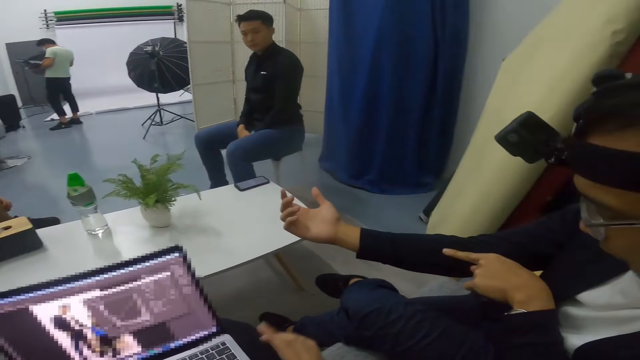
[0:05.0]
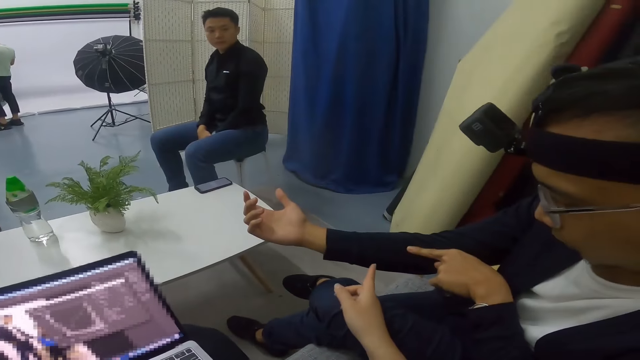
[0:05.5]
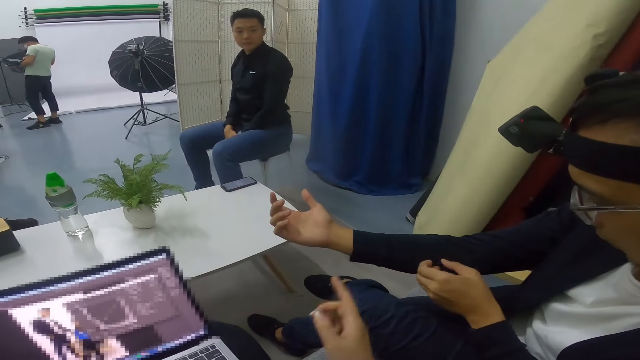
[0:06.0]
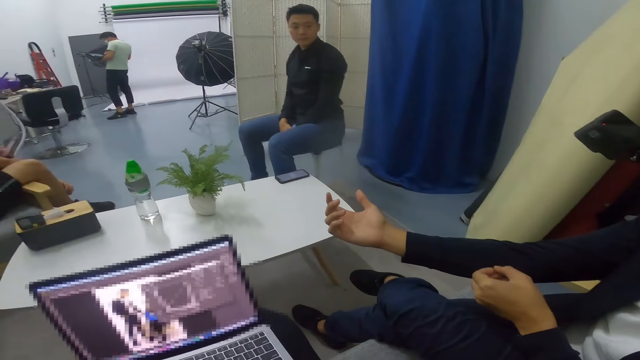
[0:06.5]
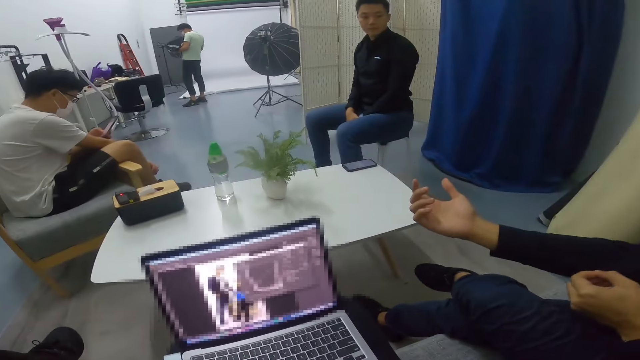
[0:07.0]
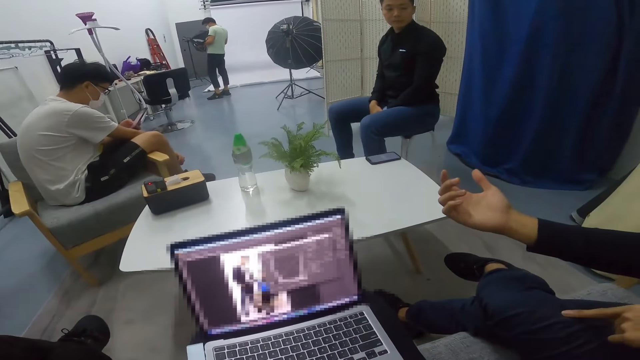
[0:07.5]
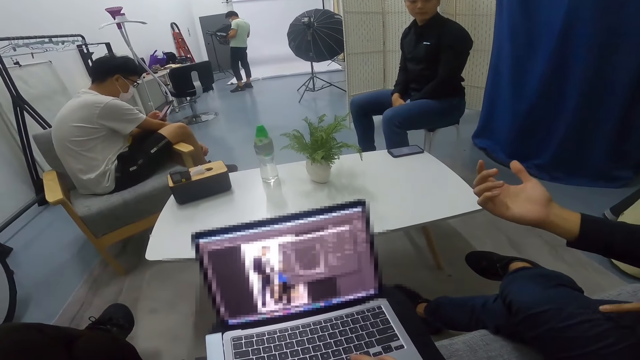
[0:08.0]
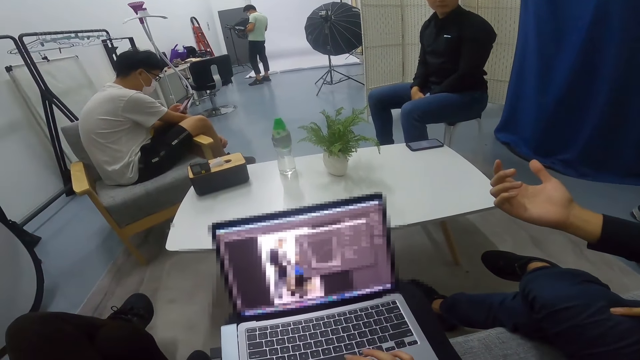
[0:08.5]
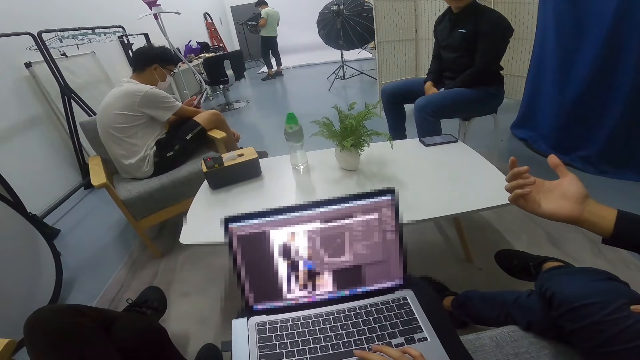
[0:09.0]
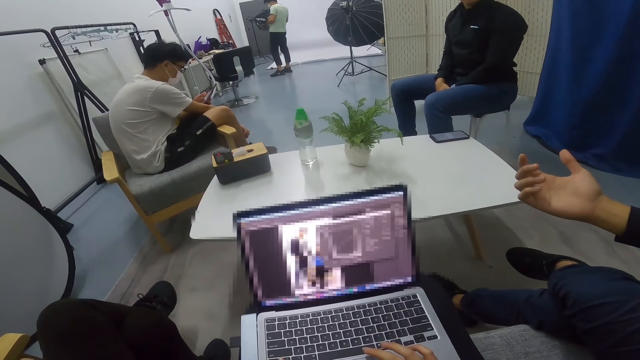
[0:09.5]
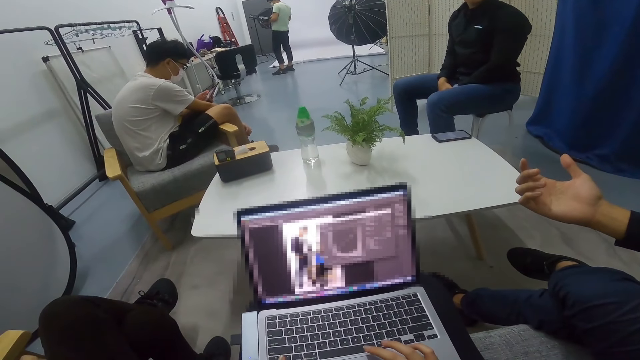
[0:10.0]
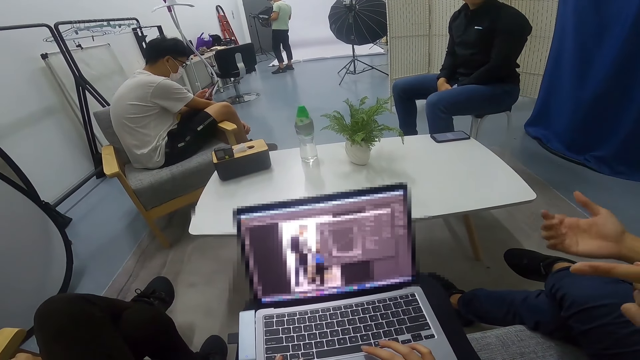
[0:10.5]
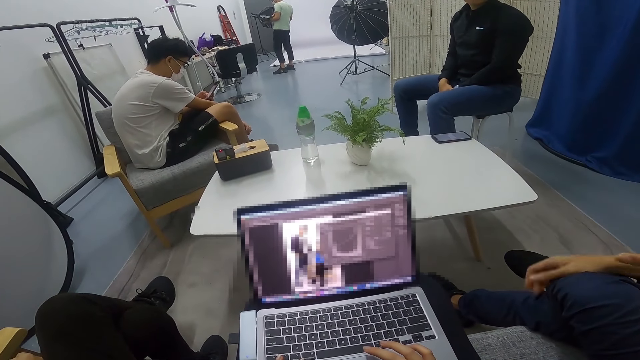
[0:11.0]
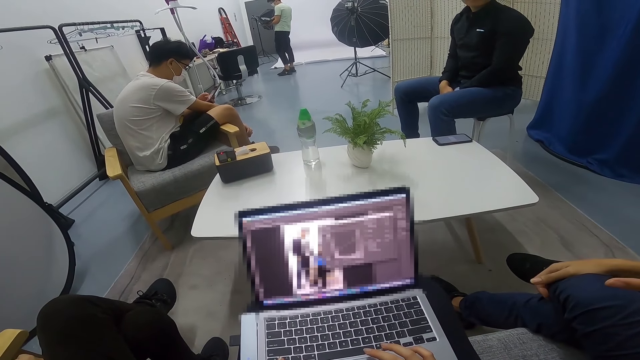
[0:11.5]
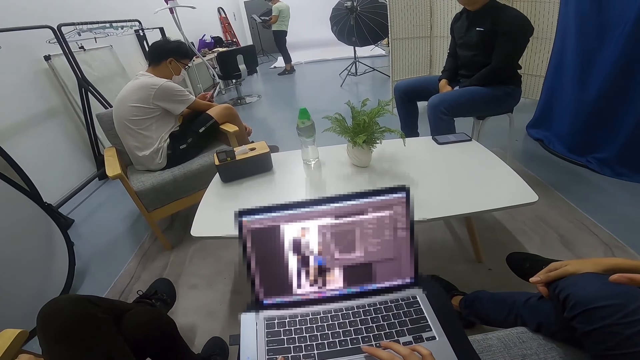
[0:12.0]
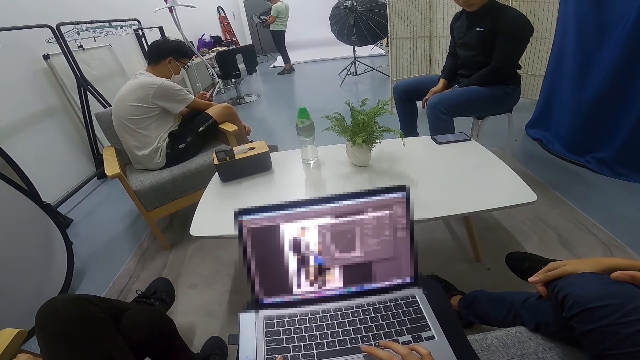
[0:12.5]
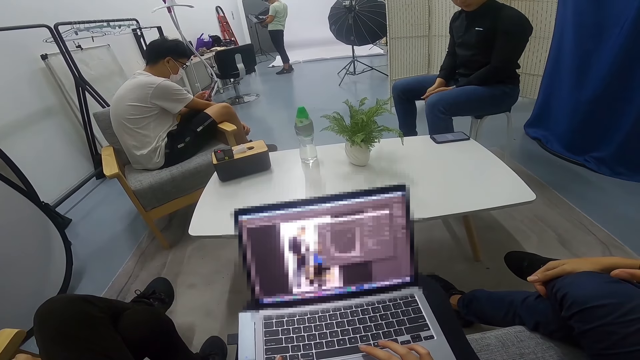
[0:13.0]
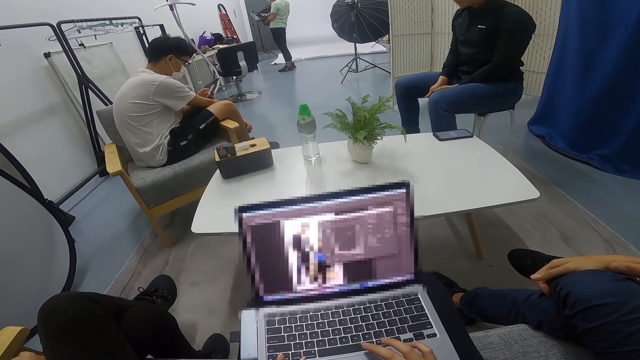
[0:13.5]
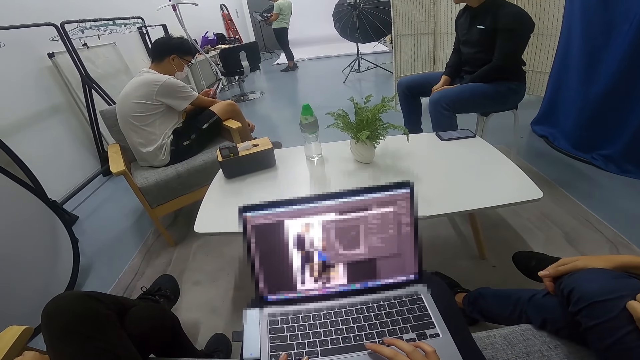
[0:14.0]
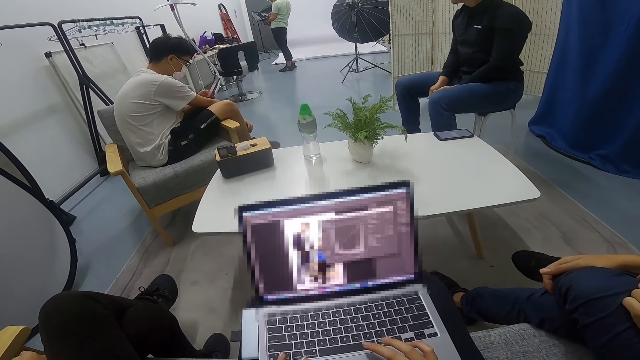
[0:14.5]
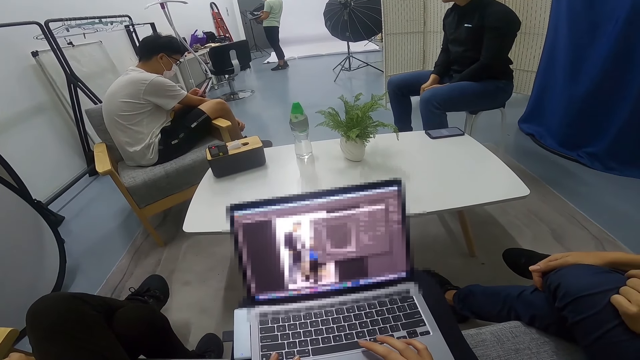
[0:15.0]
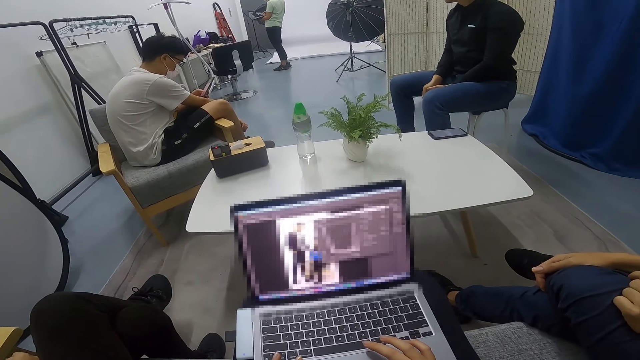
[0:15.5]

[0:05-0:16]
A person points at the camera wearer's hand. The camera wearer removes dust from the sweater. They use a laptop. They hold the leg.

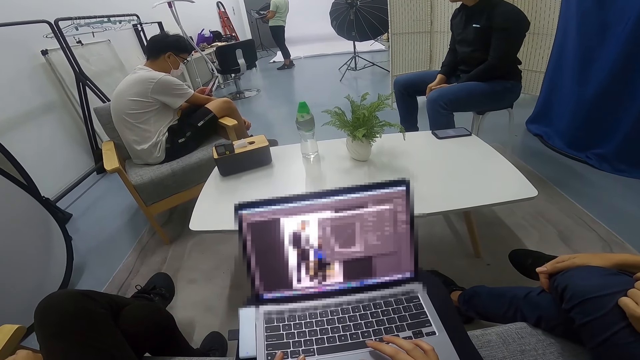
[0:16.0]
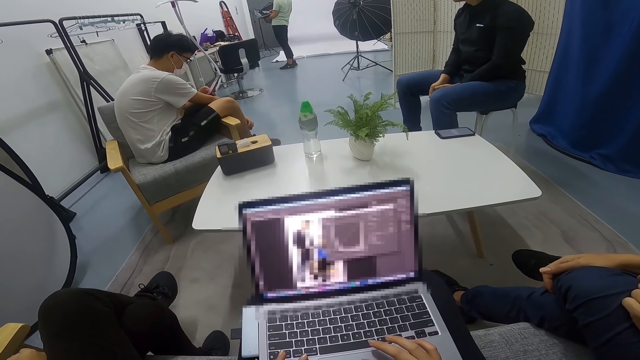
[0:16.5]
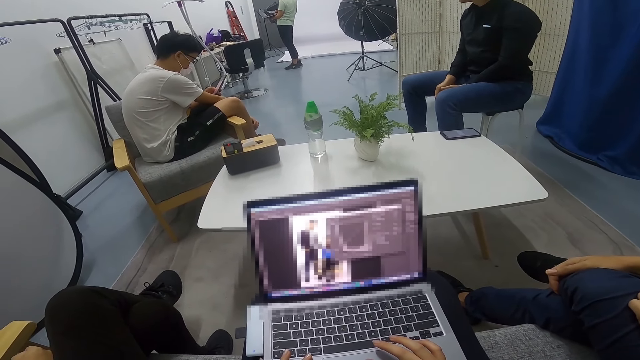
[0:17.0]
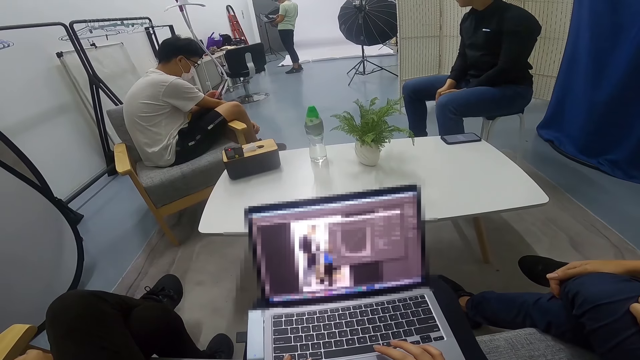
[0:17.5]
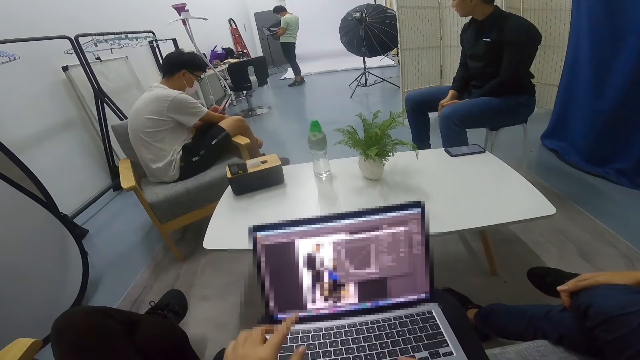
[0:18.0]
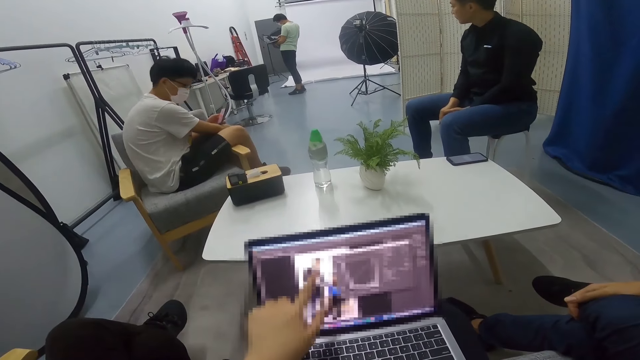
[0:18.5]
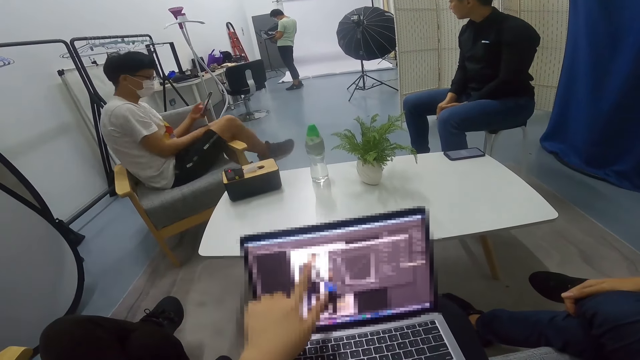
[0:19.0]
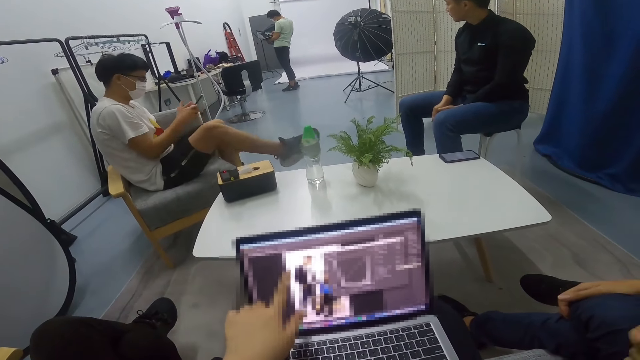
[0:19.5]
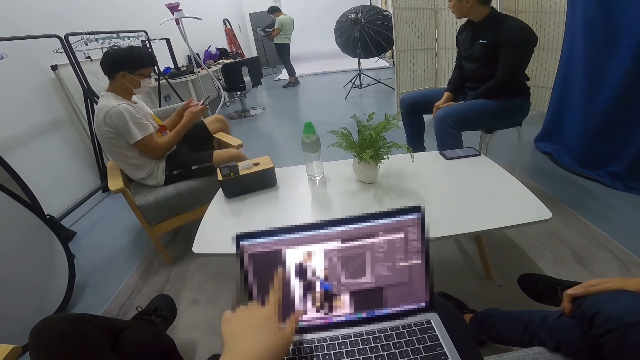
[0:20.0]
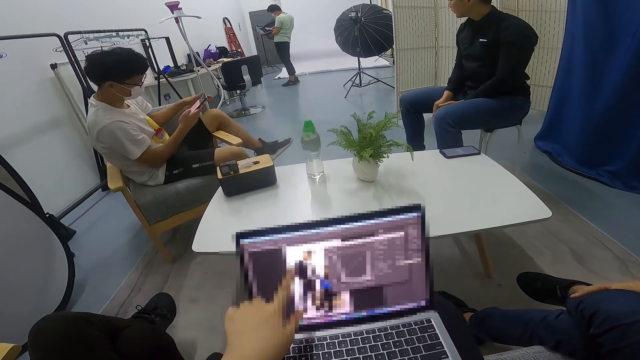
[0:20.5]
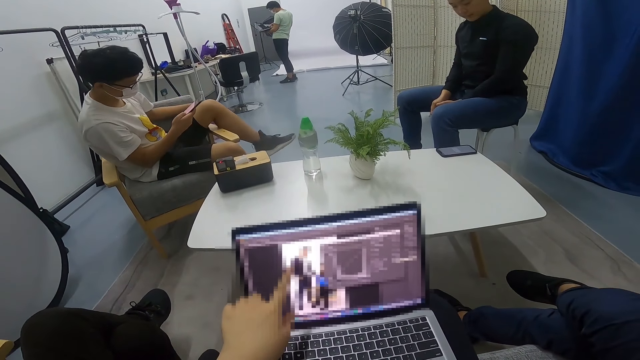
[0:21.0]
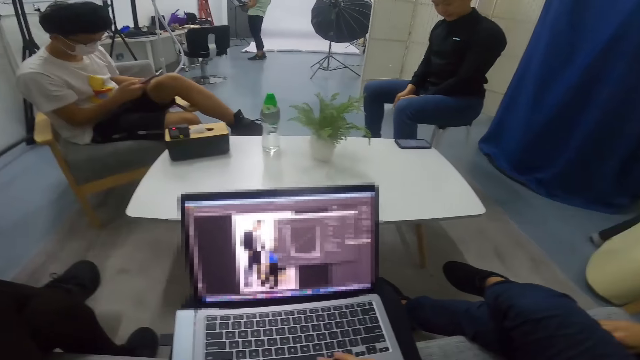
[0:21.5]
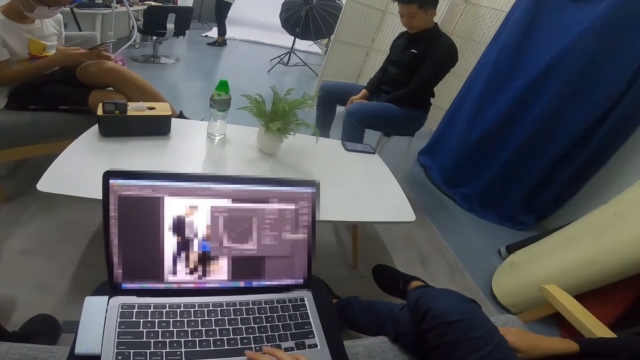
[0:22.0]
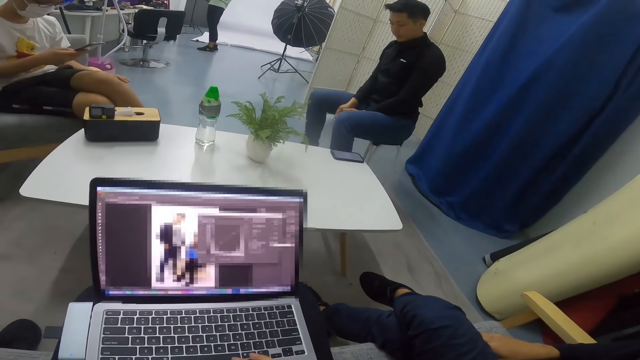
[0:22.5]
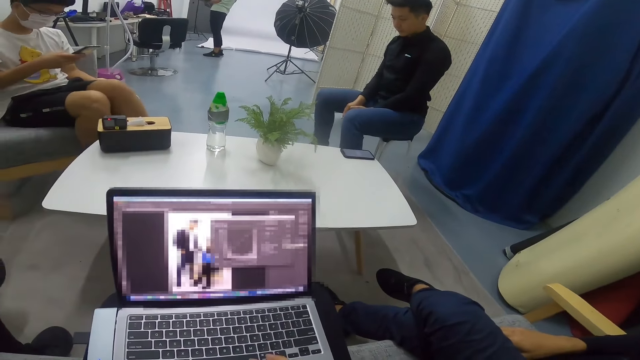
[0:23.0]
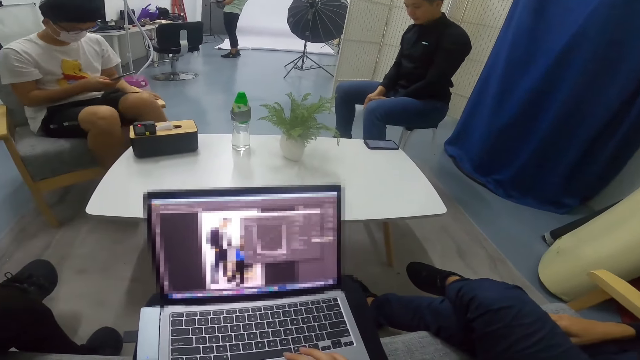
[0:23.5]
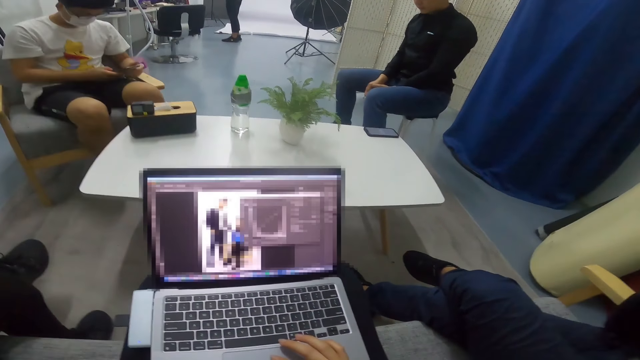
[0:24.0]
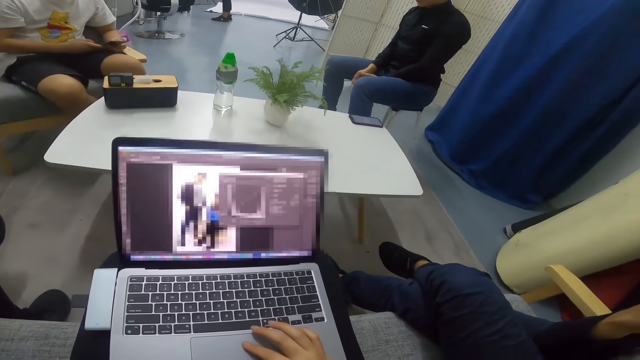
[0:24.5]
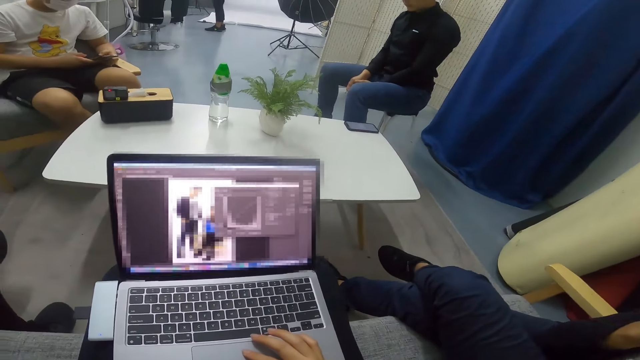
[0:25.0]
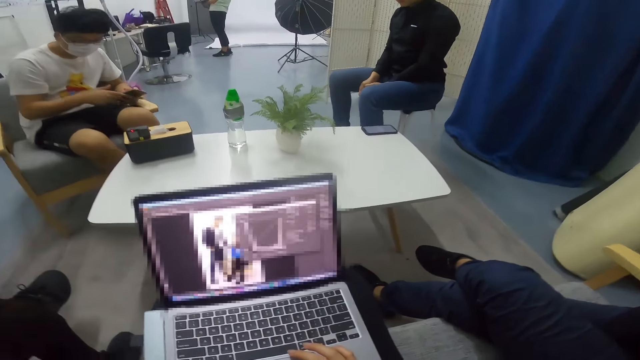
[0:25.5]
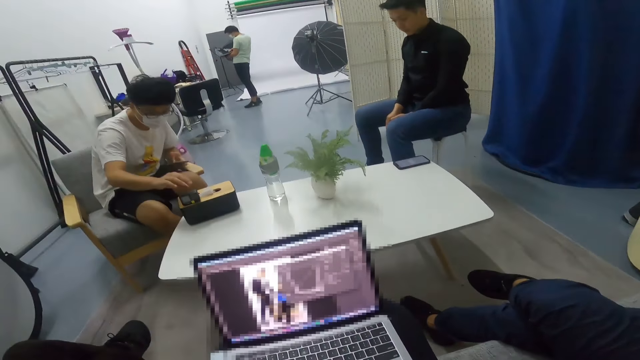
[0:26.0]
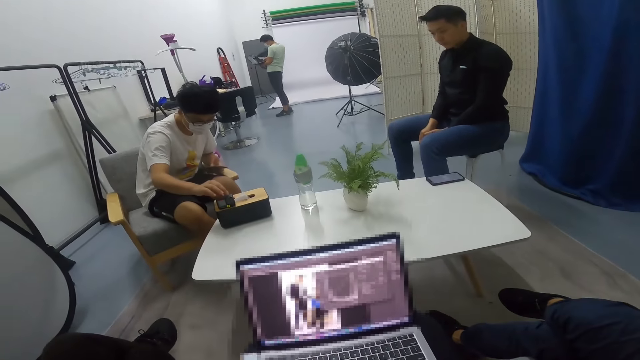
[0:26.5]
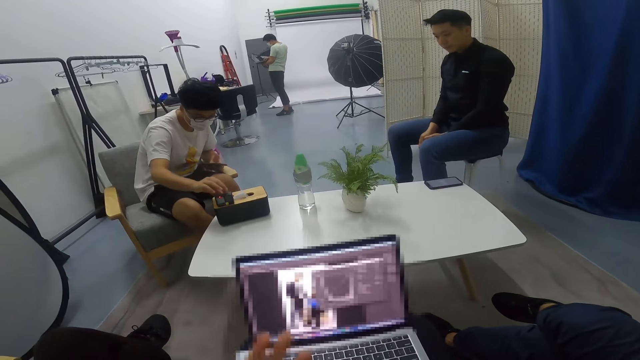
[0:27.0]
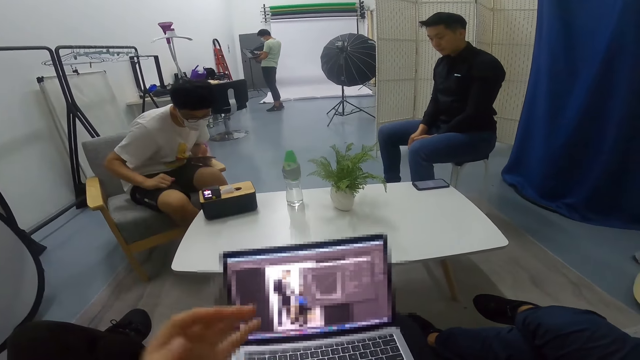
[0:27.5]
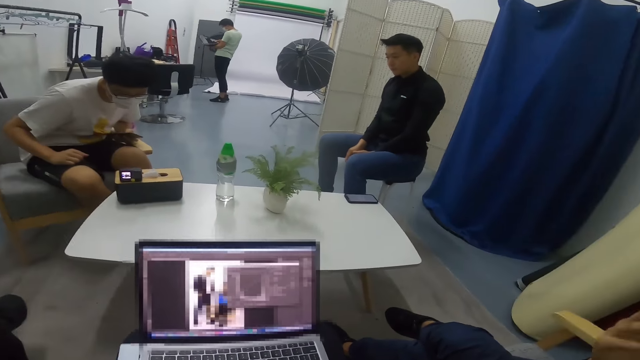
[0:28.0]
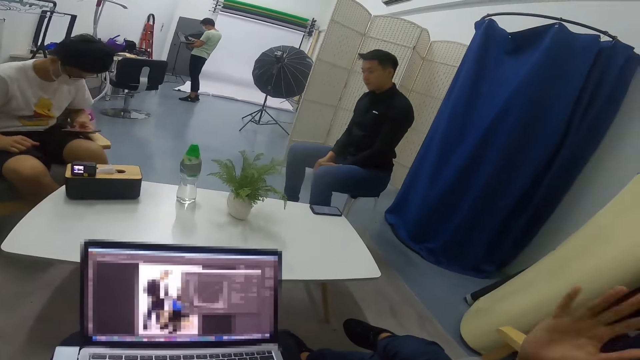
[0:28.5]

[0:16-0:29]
The camera wearer converses with a person. A man changes his sitting position on the seat. Another person points at the laptop. The camera wearer adjusts the camera on his head. The man scrolls the phone. The man uses the phone. The man turns on the chair. The man operates something on the table. Another man uses his laptop at the far end in the room. The first man touches the phone on the table. Another man stares round in the room.
